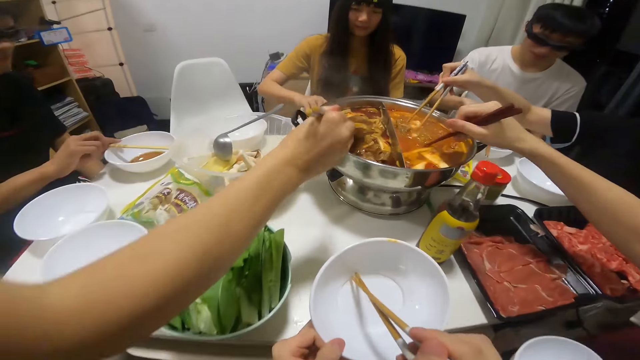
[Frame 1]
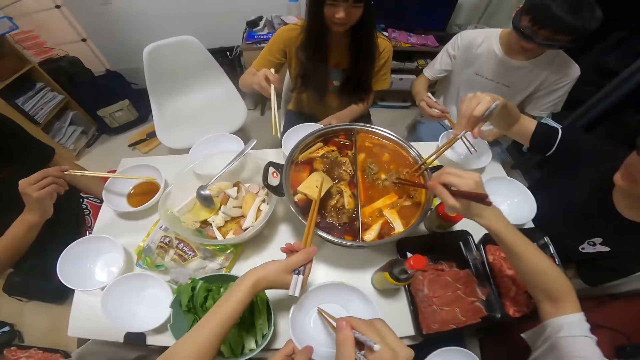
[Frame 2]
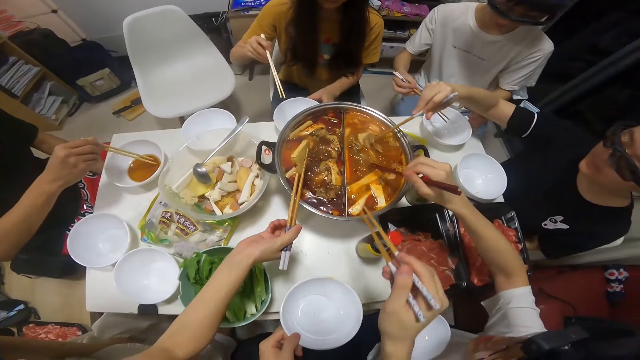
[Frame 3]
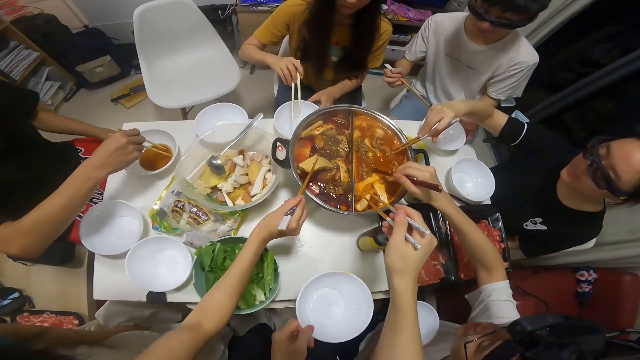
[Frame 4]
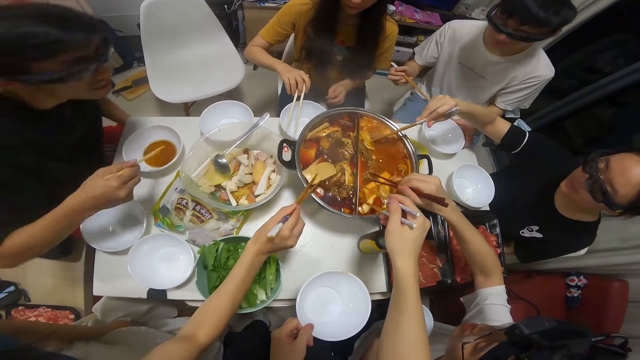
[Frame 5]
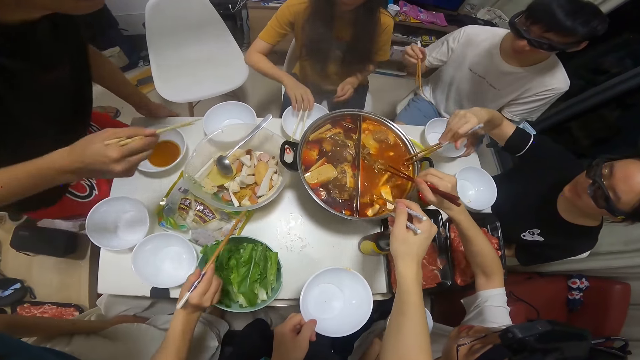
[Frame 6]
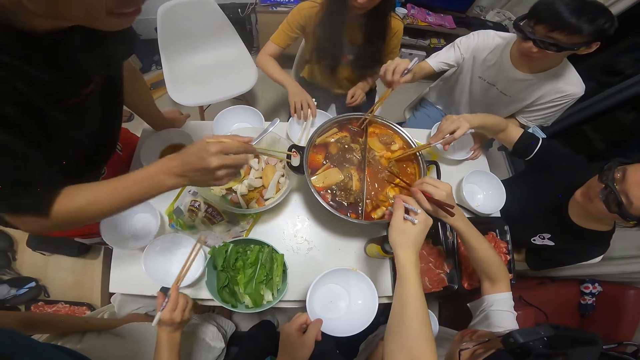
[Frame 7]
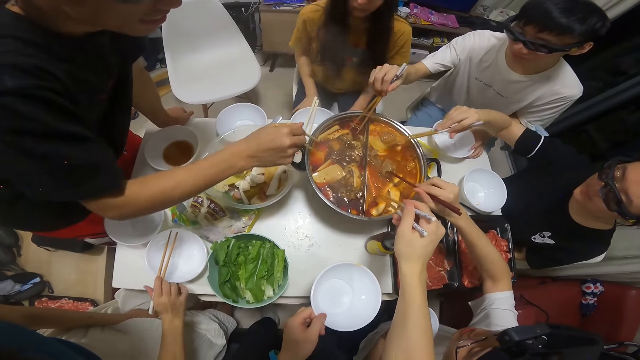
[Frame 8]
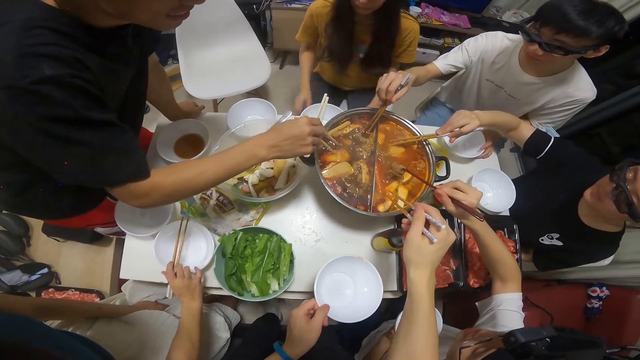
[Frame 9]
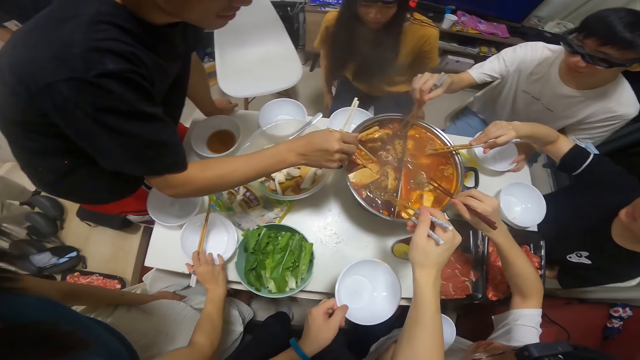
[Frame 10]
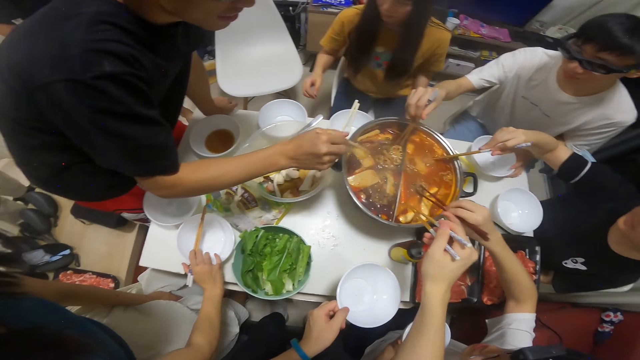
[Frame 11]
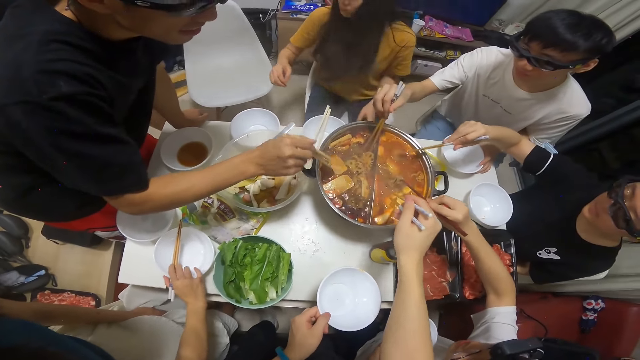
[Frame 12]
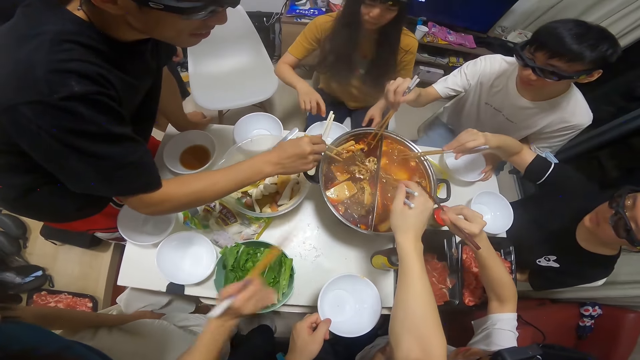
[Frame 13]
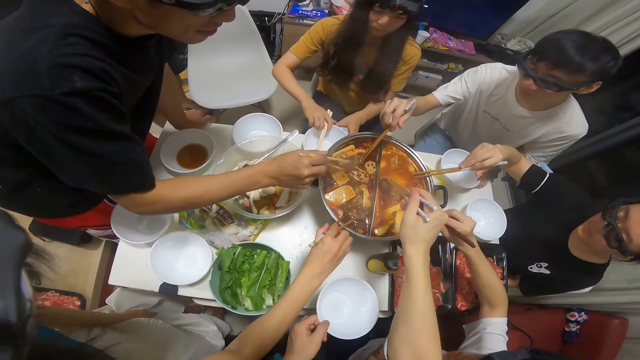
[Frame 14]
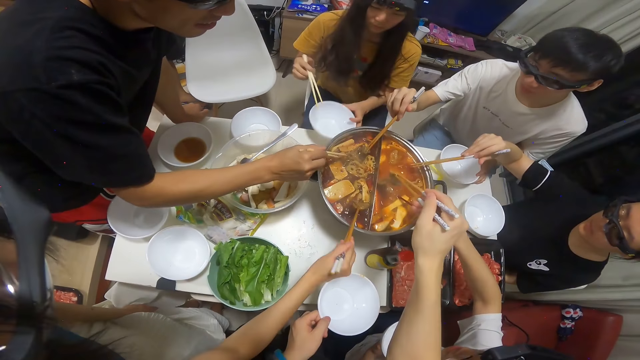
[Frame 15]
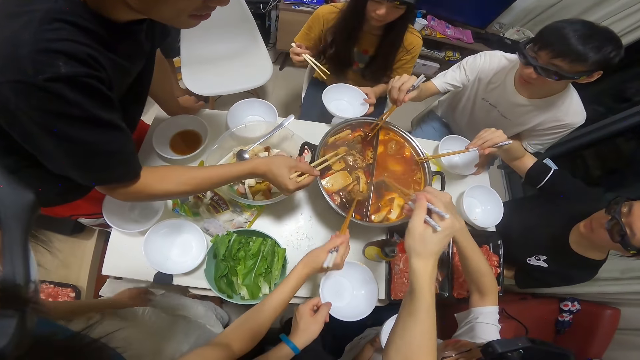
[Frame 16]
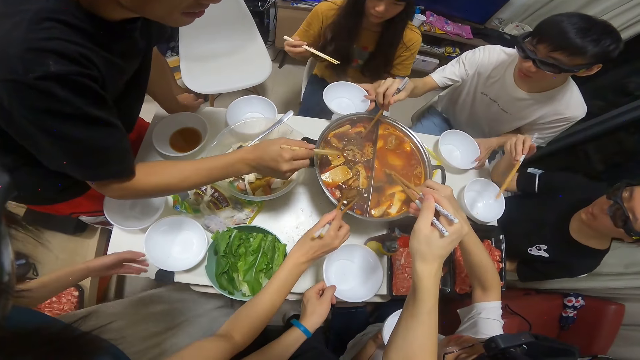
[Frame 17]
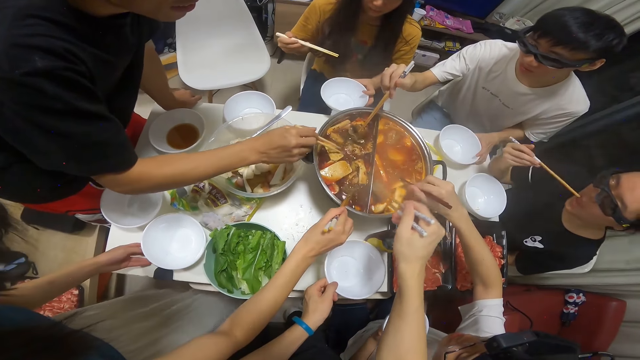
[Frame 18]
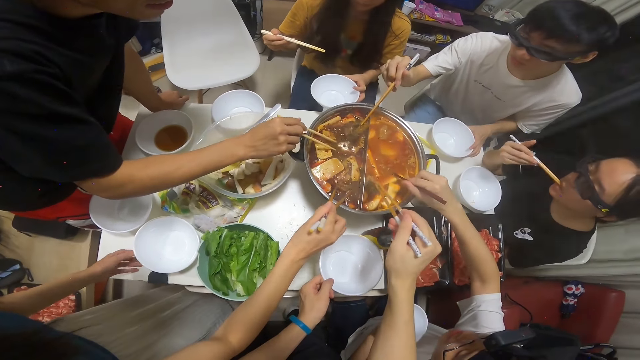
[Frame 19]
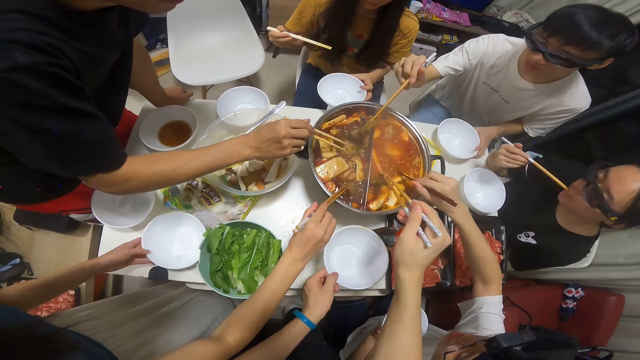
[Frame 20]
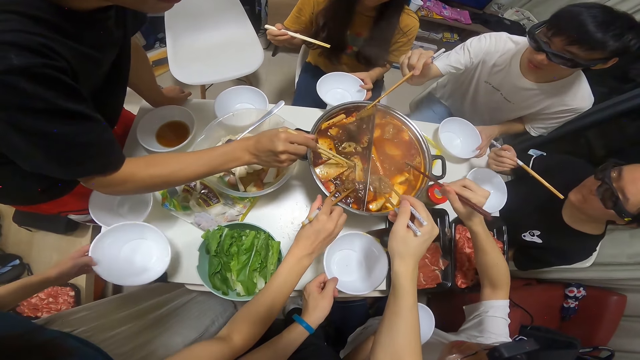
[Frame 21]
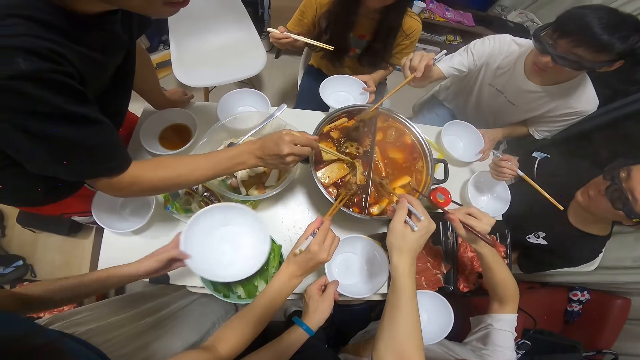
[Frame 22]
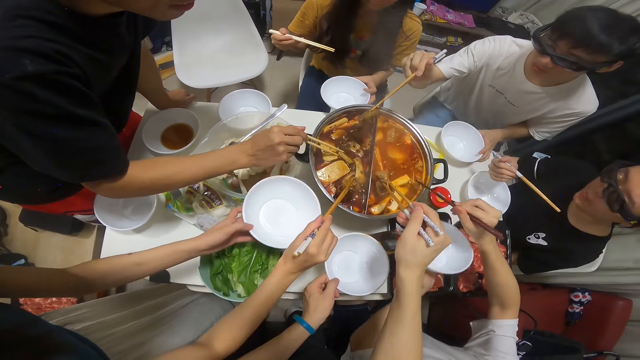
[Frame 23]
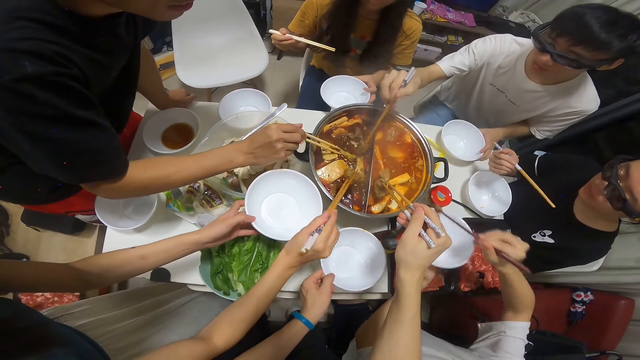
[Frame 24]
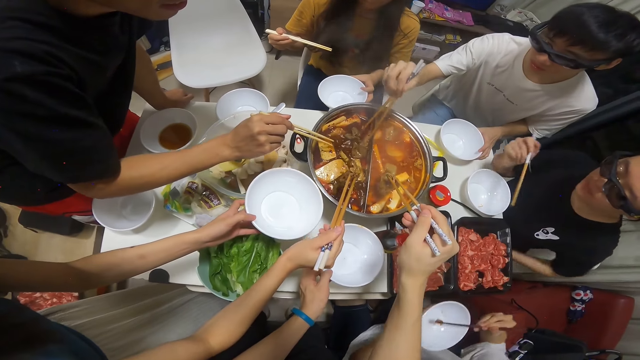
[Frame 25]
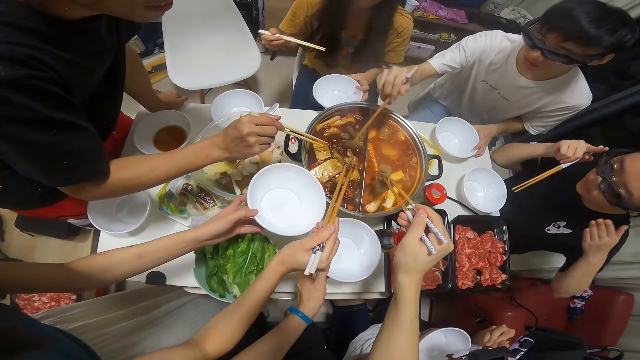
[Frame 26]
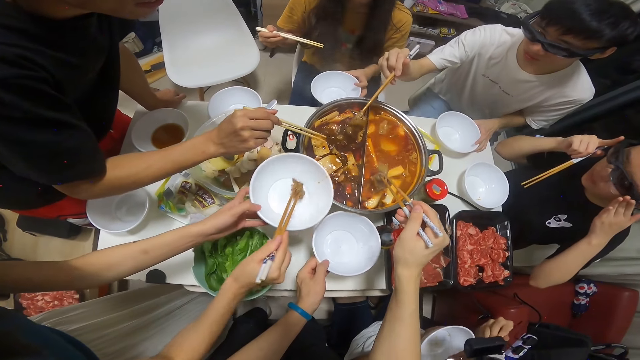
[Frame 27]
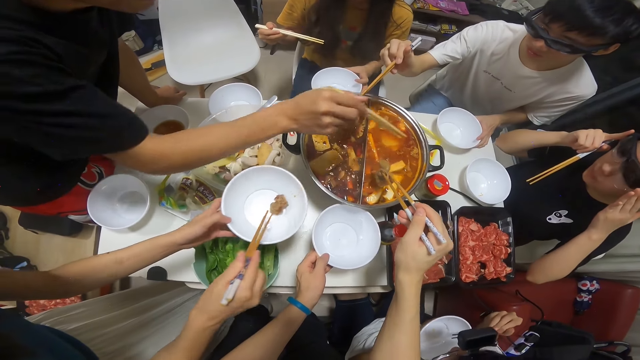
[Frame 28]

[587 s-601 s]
A man picks chopsticks from a plate on the table with his right hand. The camera wearer dips his chopsticks in his right hand into a bowl of soup on the table. A woman drops the mushroom into the bowl of soup on the table with the chopsticks in her right hand. The camera wearer takes food from the bowl with his right hand. Another woman places her chopsticks in her right hand on the plate on the table. The first man holds a plate on the table with his left hand and dips his chopsticks in his right hand into the bowl of soup on the table. Another man dips his chopsticks in his right hand into the bowl of soup on the table. The first woman picks a meat from the bowl of soup on the table with the chopsticks in her right hand. The second woman takes her chopsticks from the plate on the table with her right hand and raises the plate on the table with her left hand. The camera wearer picks a meat from the bowl of soup on the table with the chopsticks in his right hand. A third woman puts her chopsticks in her right hand into her mouth. The first man picks a meat from the bowl of soup on the table with the chopsticks in his right hand. The first woman raises the plate on the table with her left hand. A third man picks a meat from the bowl of soup on the table with the chopsticks in his right hand, drops the meat into his plate in his left hand with the chopsticks in his right hand, and eats the meat in his plate with the chopsticks in his right hand. The first woman drops the meat into her plate in her left hand with the chopsticks in her right hand.

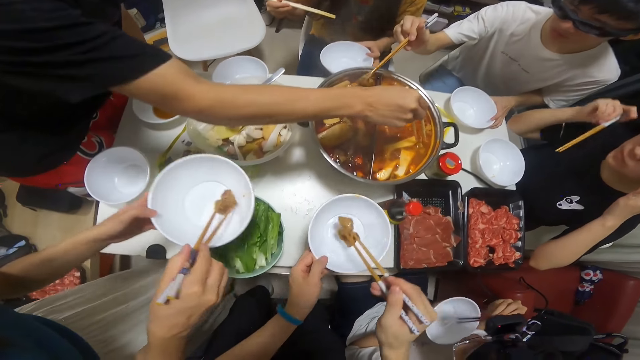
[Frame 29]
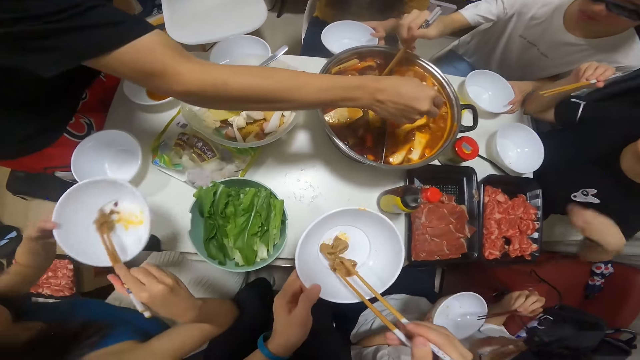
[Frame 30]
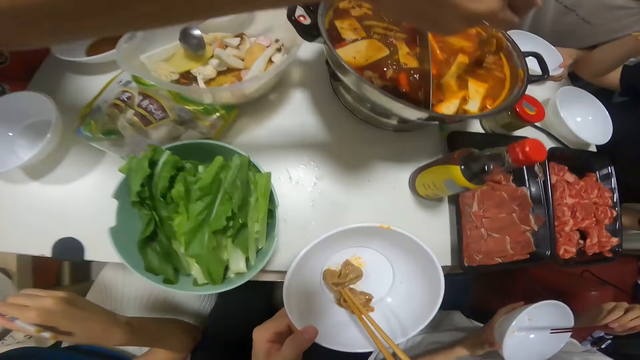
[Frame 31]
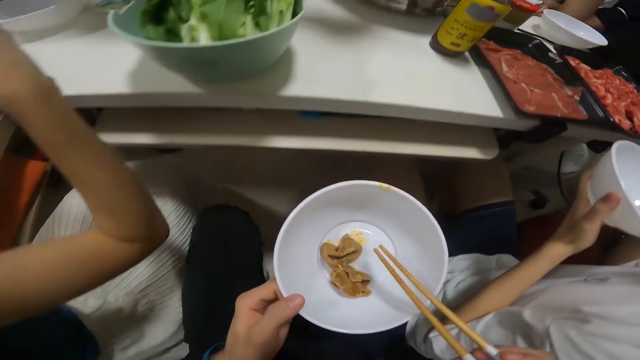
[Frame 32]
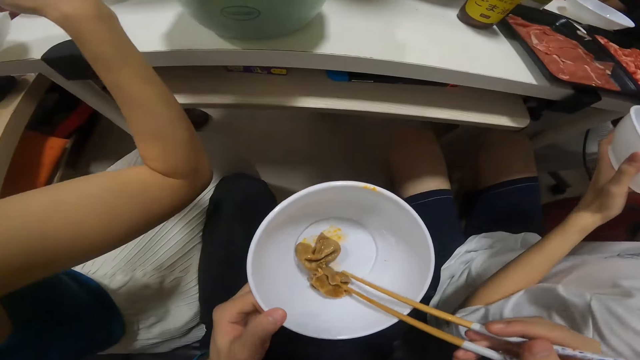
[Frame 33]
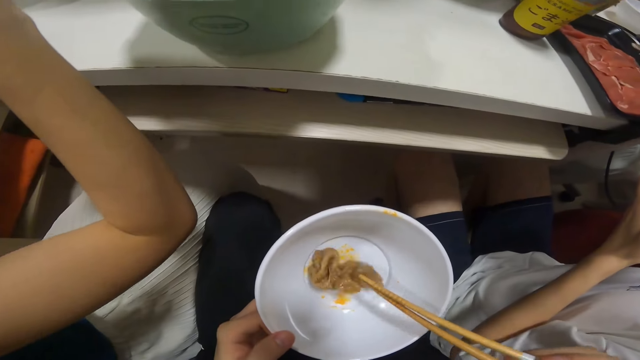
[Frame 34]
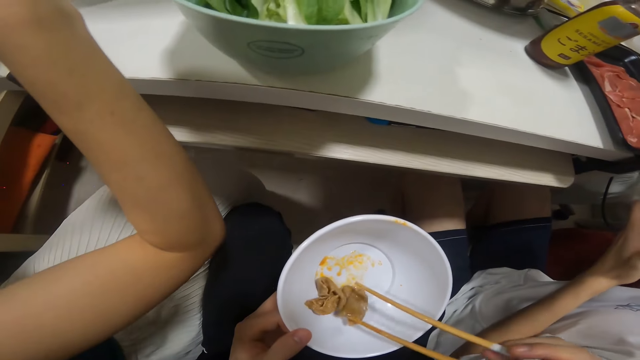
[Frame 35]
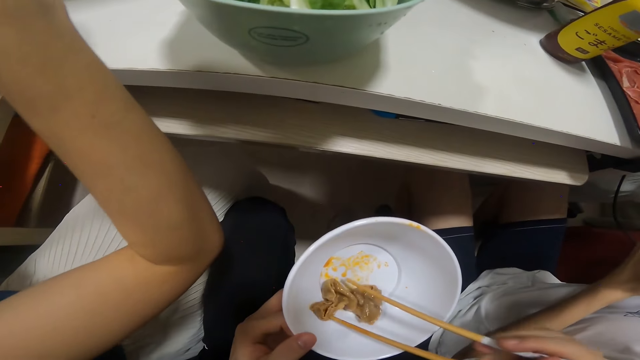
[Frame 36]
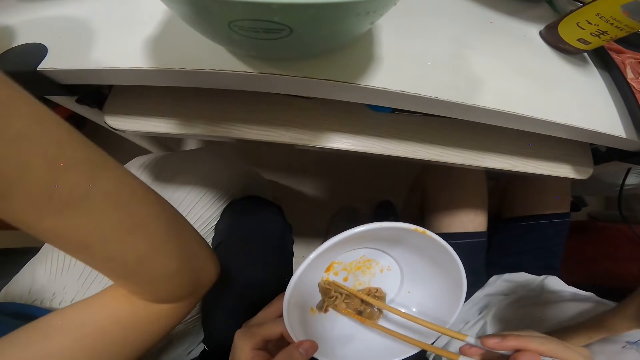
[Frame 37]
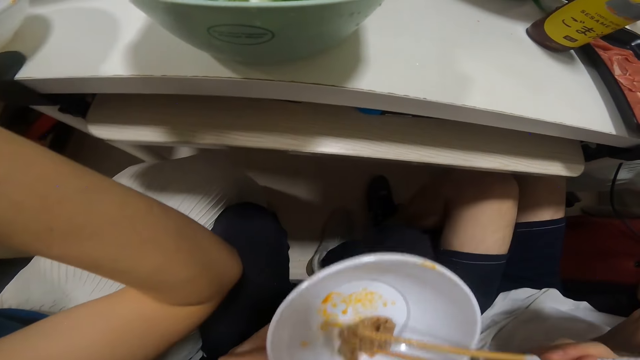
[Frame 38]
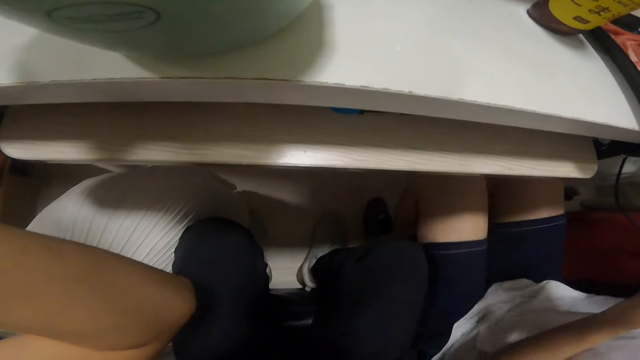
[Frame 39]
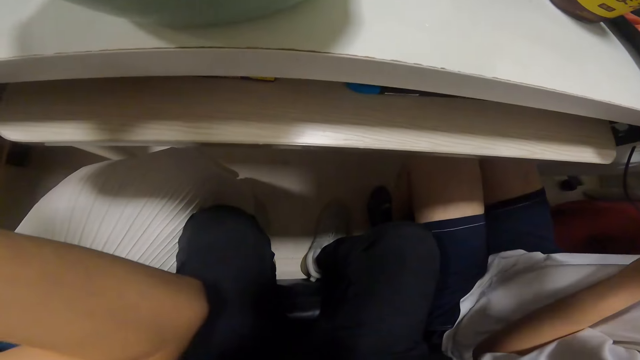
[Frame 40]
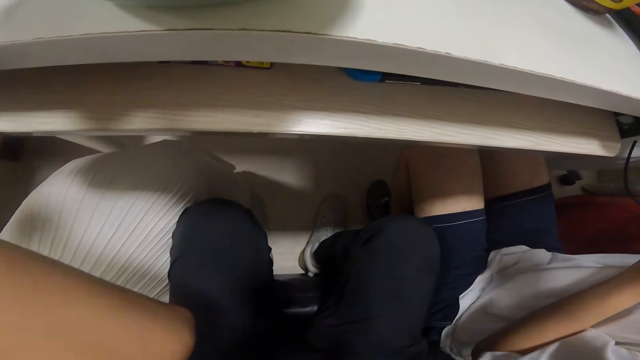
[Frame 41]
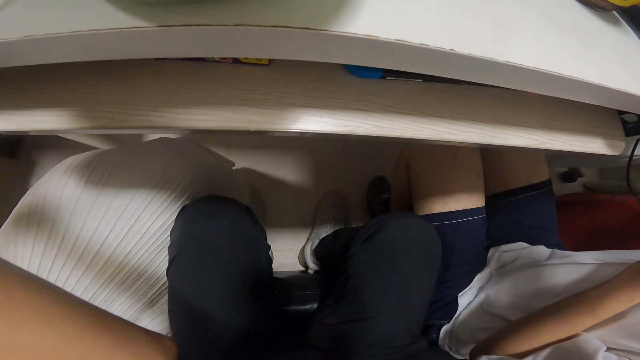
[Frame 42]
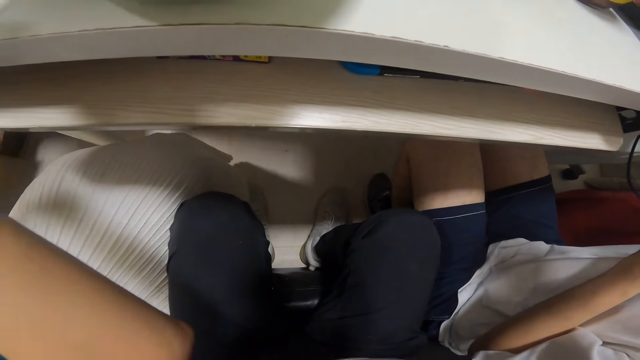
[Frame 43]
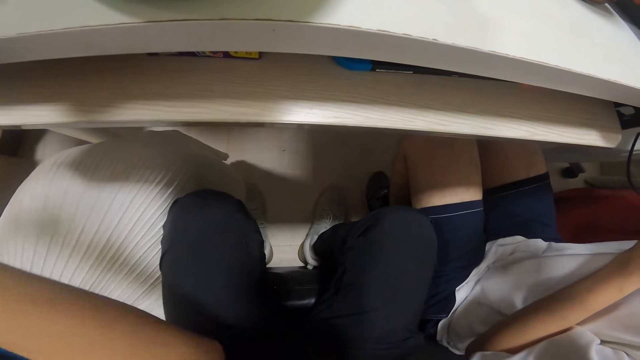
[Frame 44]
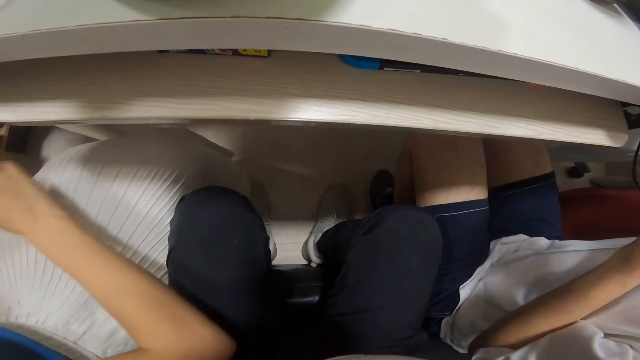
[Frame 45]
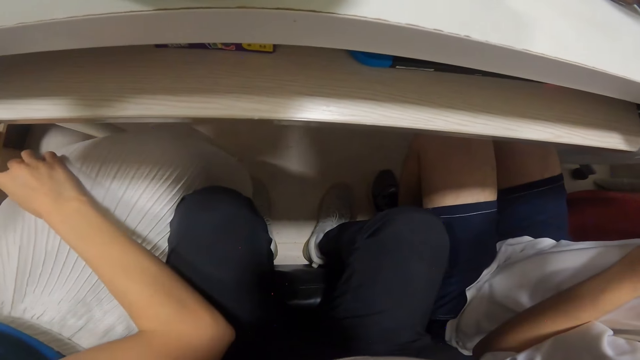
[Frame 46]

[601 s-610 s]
A man picks a meat from the bowl of soup on the table with the chopsticks in his right hand. The camera wearer drops the meat into his plate in his left hand with the chopsticks in his right hand. A woman eats the meat in her plate with the chopsticks in her right hand. The camera wearer eats the meat in his plate with the chopsticks in his right hand.
